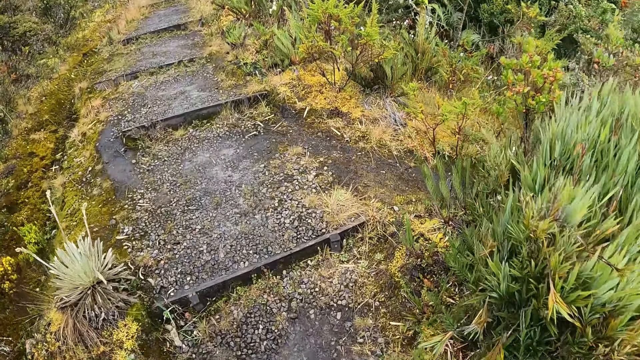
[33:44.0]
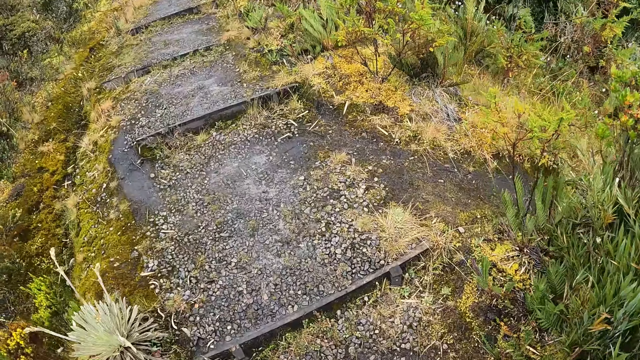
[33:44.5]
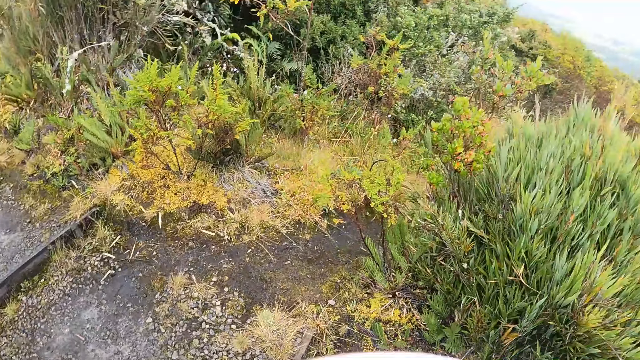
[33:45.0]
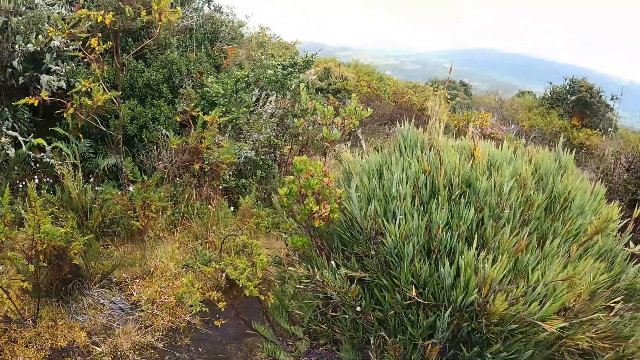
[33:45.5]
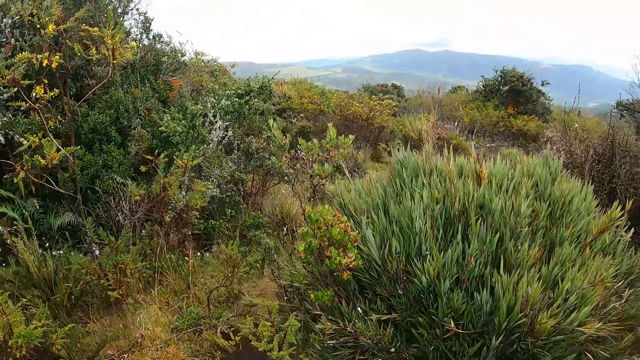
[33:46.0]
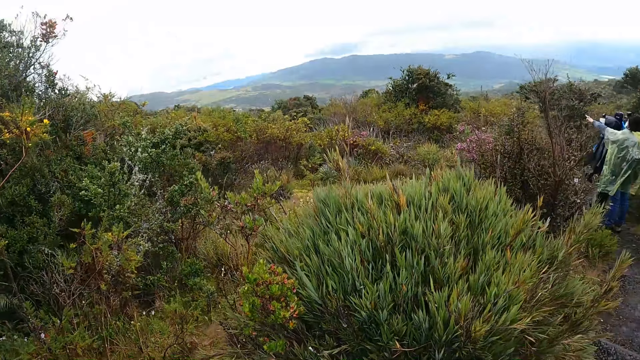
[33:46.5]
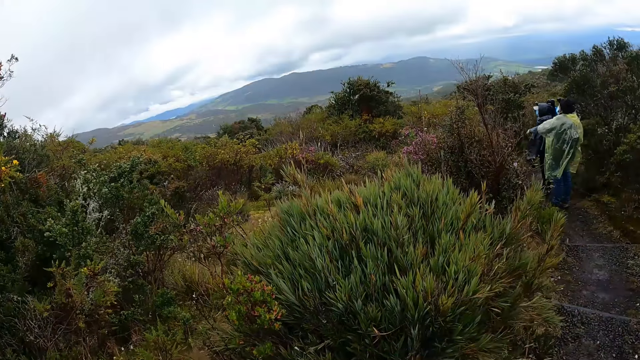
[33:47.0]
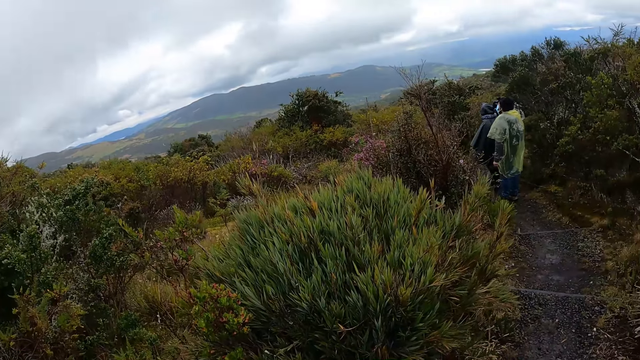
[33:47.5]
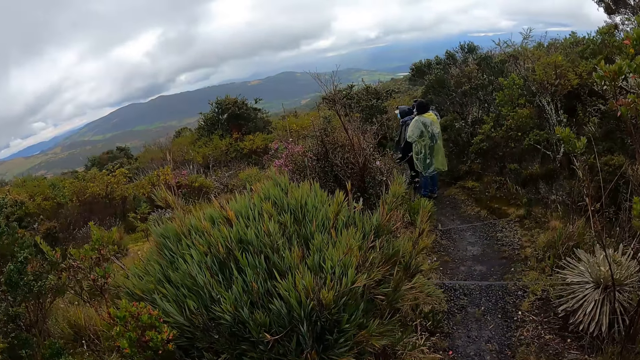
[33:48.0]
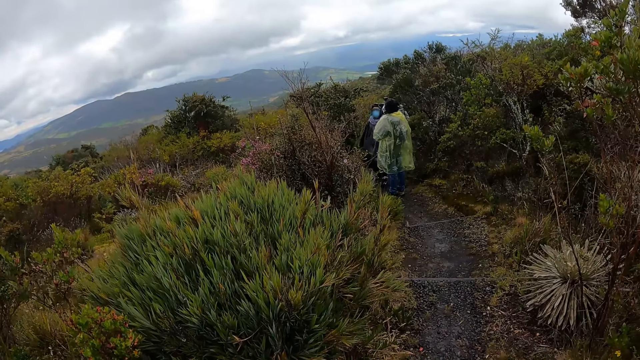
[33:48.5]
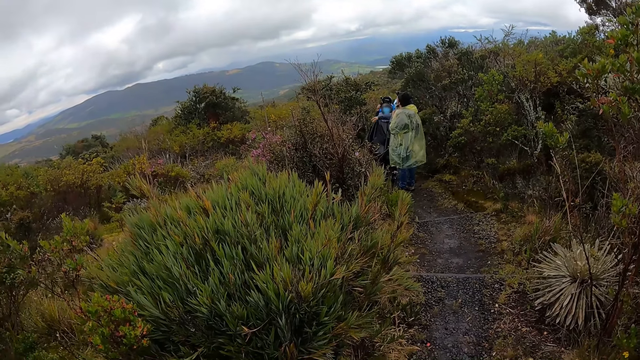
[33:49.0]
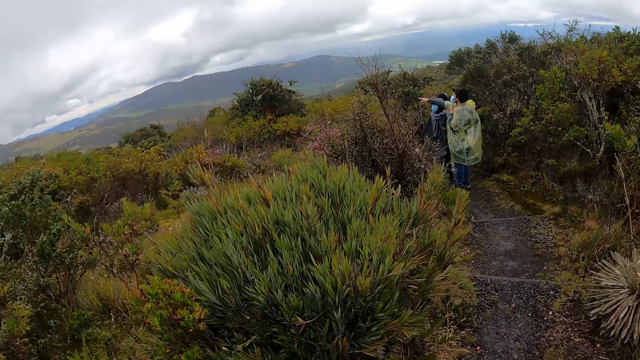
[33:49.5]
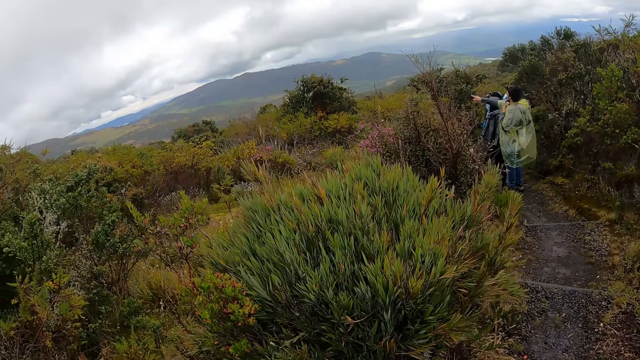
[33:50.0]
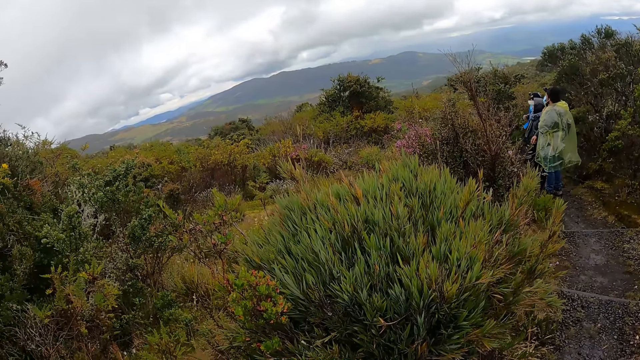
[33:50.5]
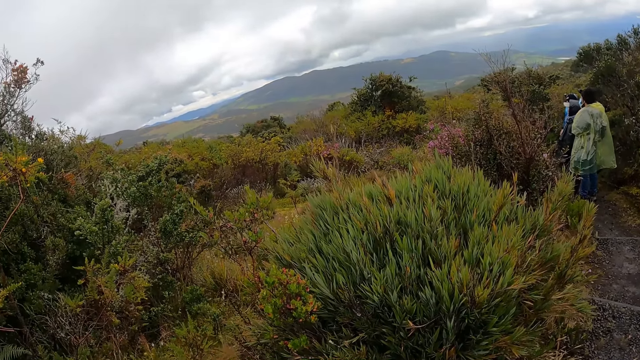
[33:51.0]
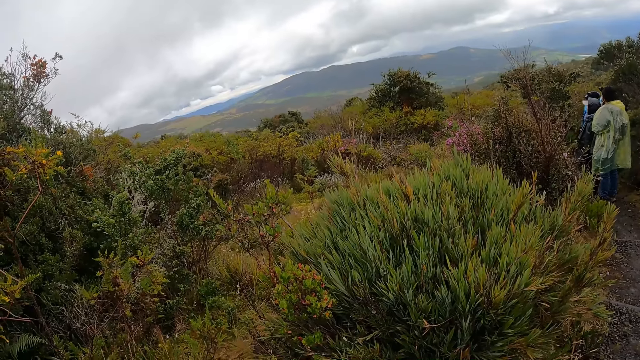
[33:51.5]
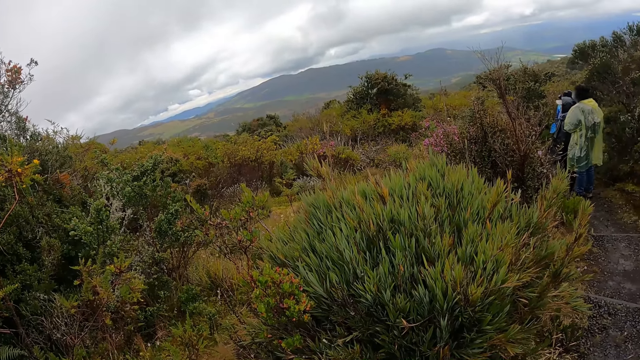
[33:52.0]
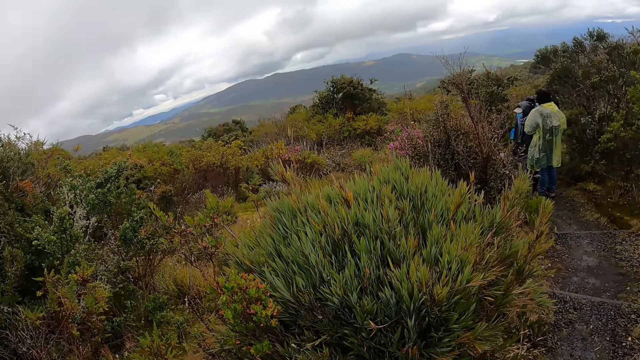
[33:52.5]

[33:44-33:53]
A man interacts with another man. The camera wearer looks around.

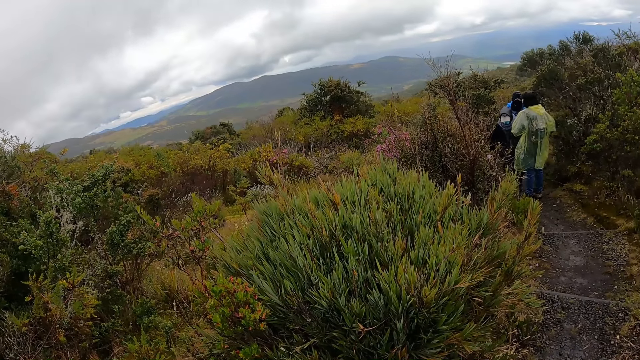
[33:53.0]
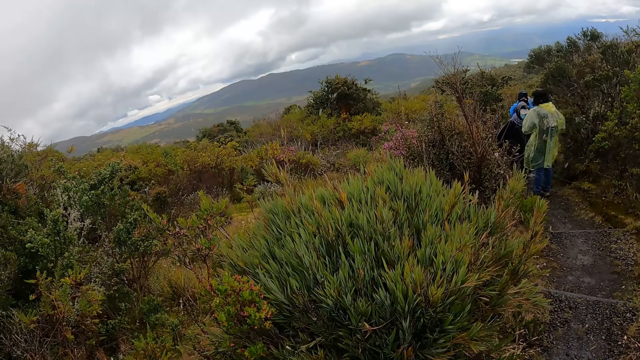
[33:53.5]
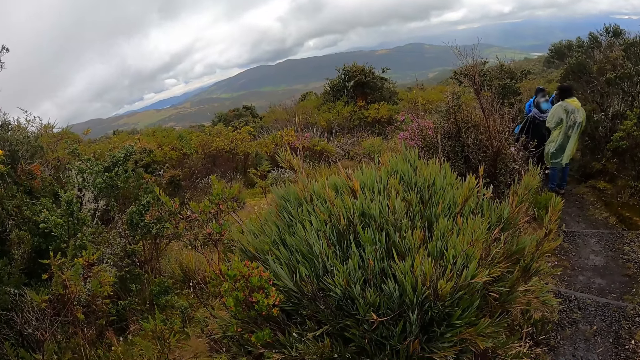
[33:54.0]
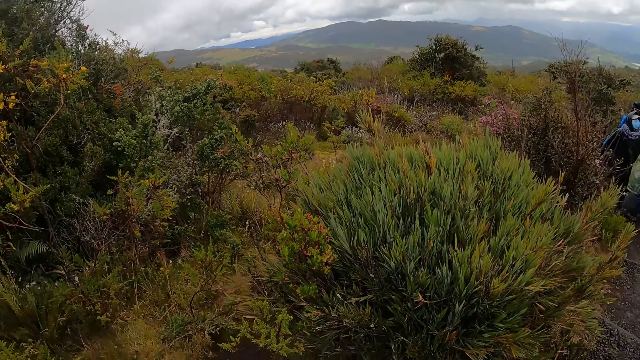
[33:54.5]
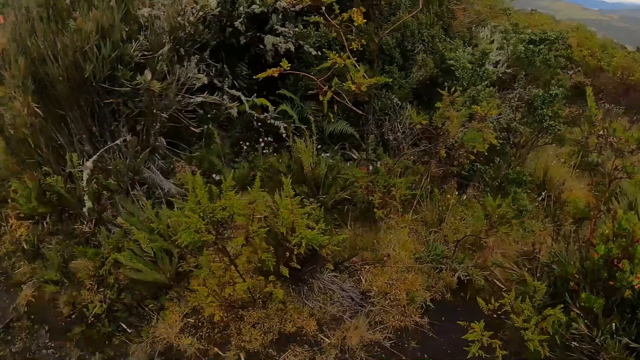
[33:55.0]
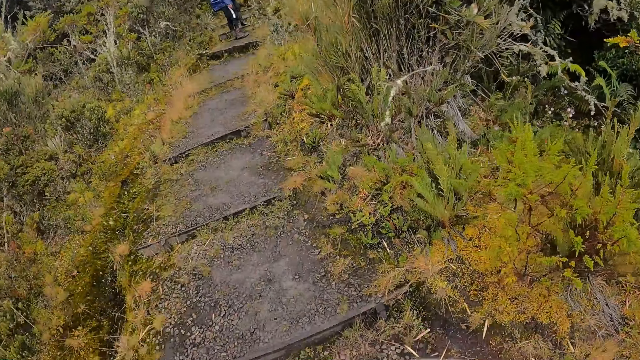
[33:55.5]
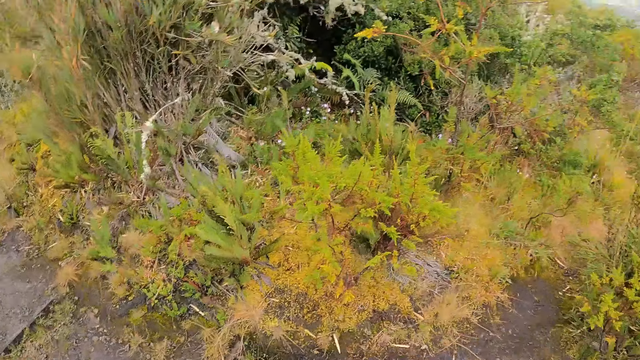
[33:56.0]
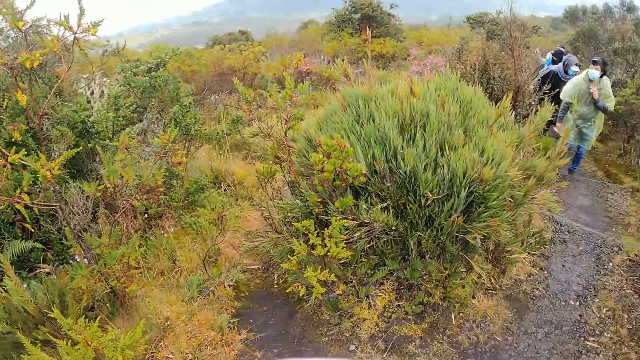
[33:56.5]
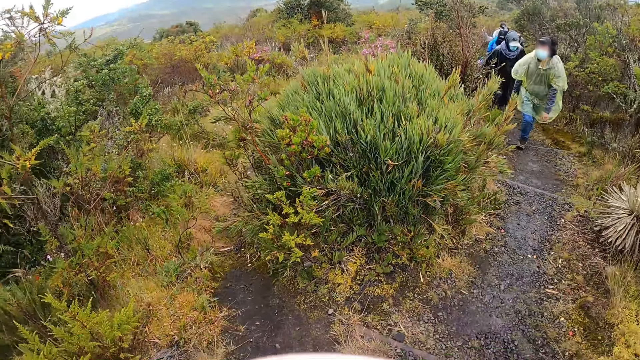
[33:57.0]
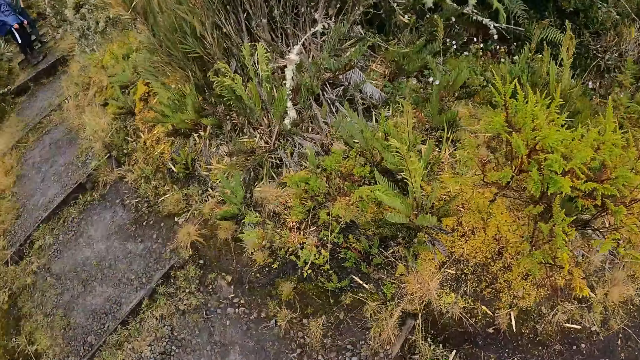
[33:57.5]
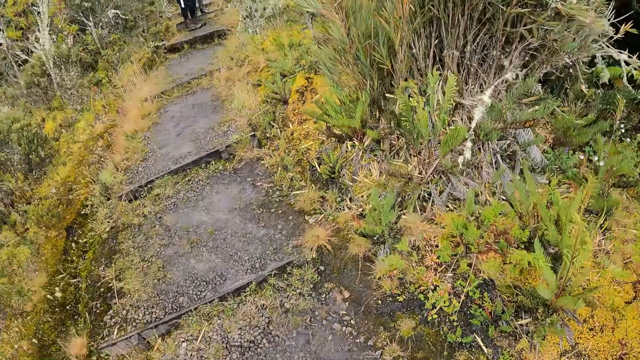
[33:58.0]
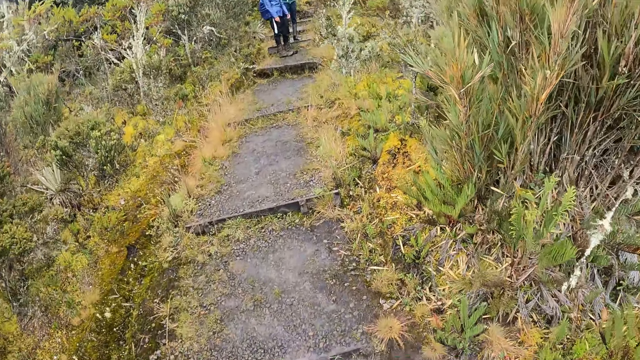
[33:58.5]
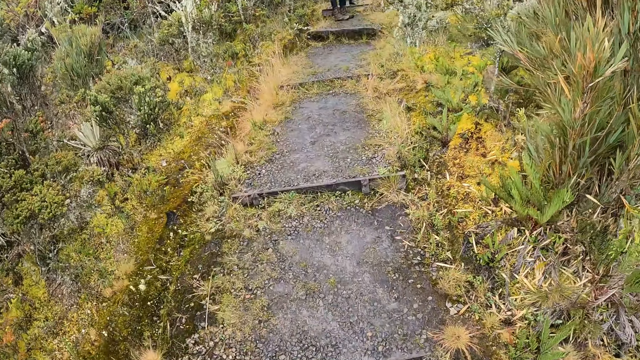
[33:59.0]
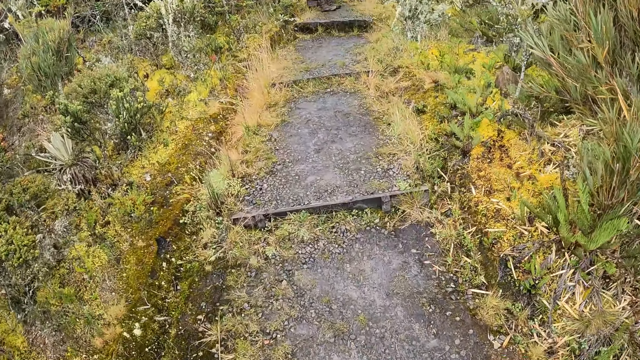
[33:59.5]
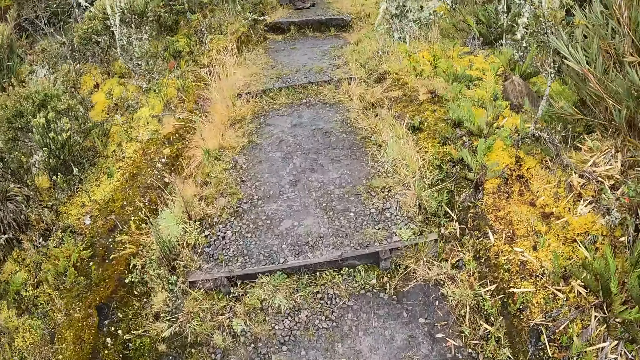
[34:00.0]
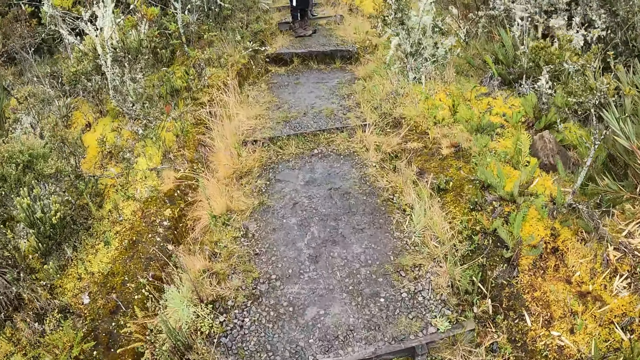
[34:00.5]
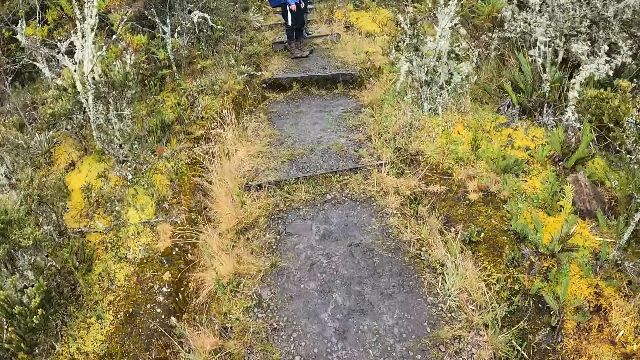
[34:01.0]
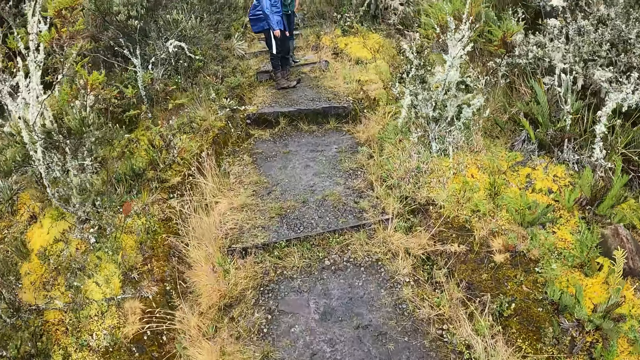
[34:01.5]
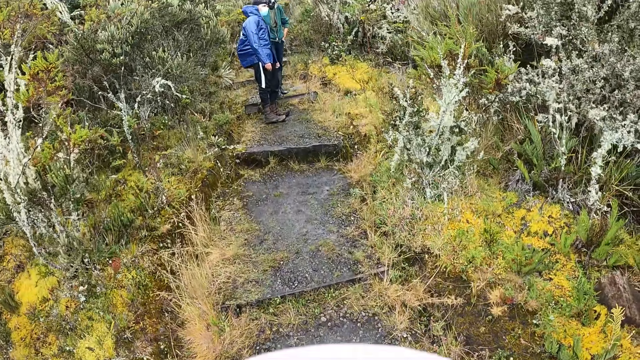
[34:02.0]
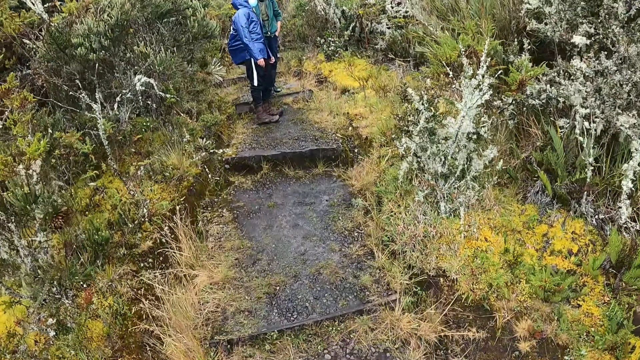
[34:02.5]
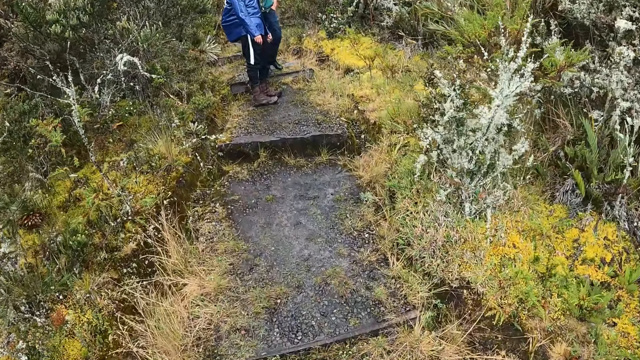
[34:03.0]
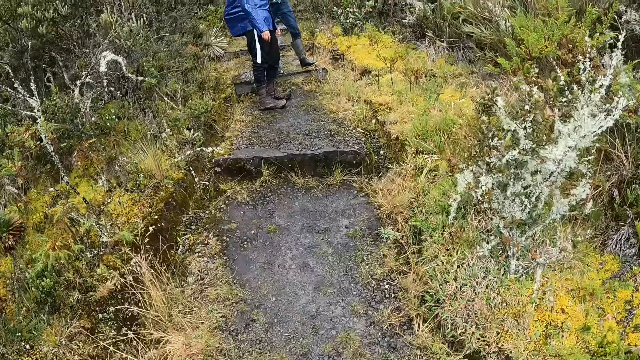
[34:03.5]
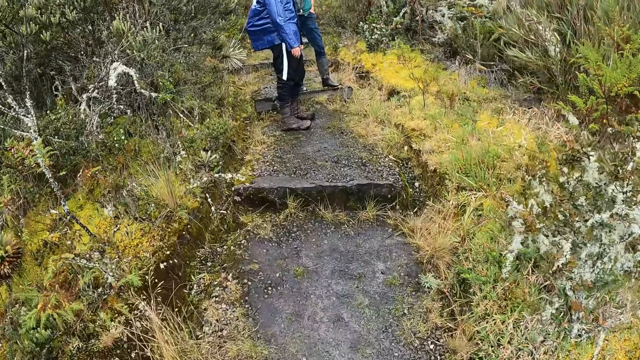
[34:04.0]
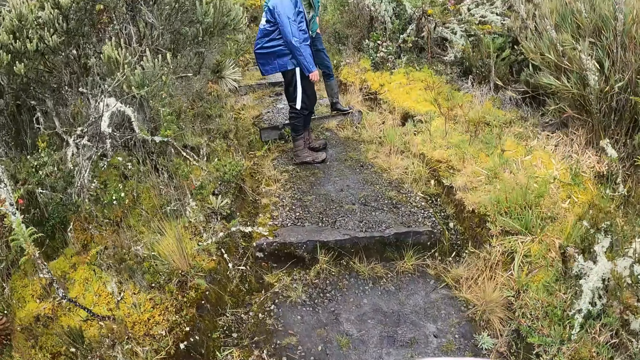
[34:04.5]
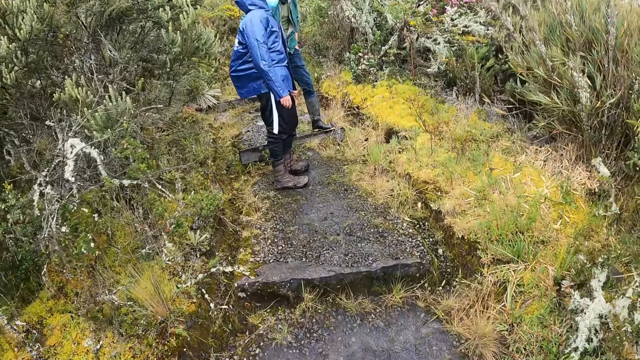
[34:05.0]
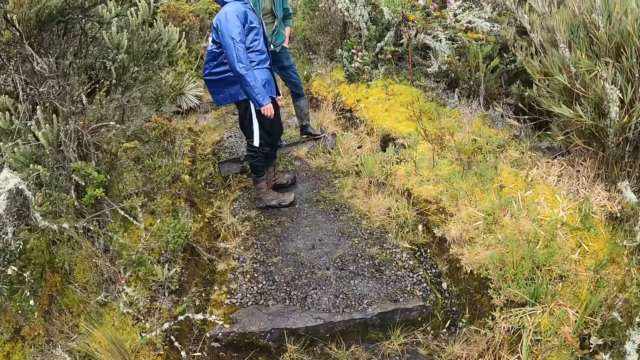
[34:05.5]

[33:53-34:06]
The camera wearer walks up the mountain steps. A man walks up the mountain steps alongside the group of people. Another man puts his left leg forward.
